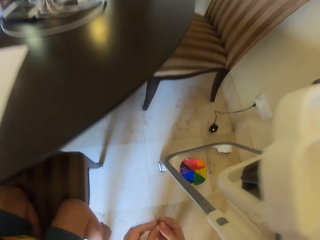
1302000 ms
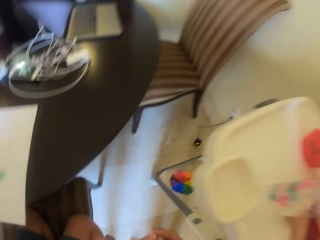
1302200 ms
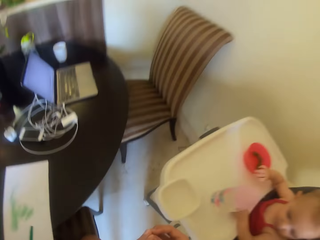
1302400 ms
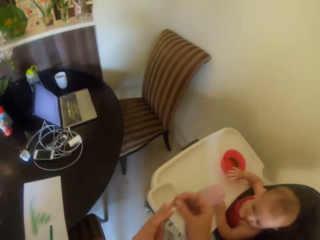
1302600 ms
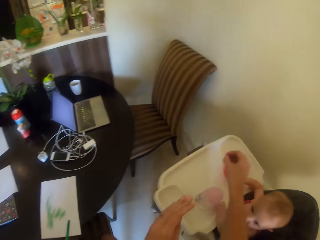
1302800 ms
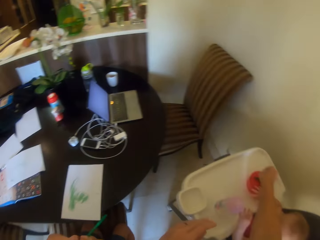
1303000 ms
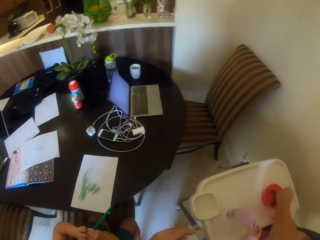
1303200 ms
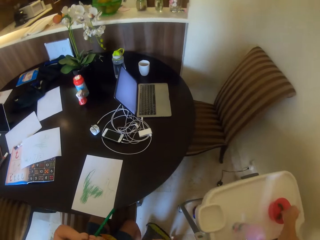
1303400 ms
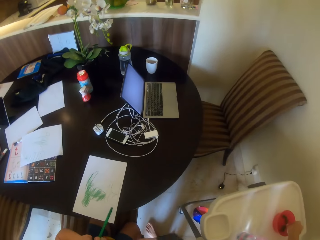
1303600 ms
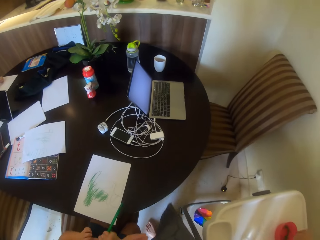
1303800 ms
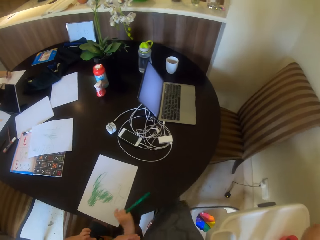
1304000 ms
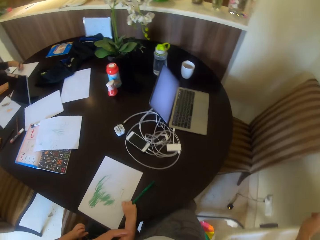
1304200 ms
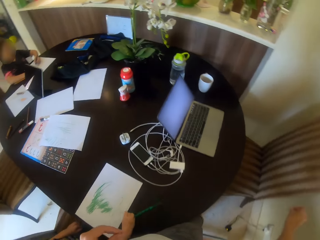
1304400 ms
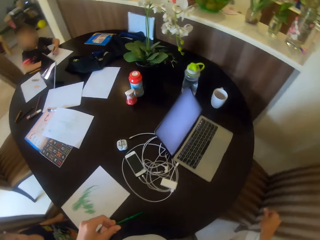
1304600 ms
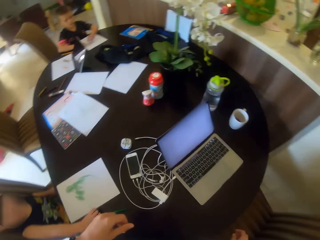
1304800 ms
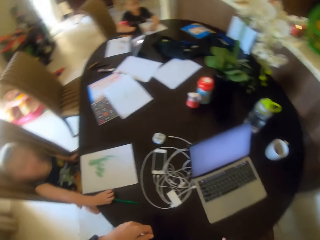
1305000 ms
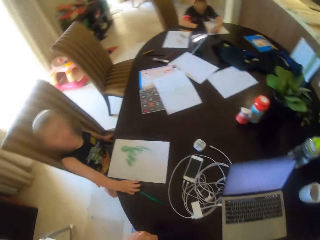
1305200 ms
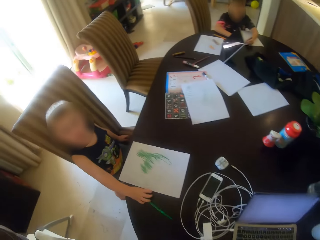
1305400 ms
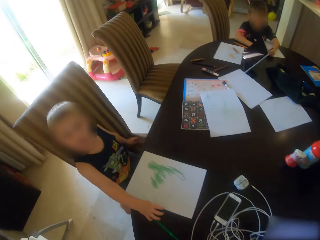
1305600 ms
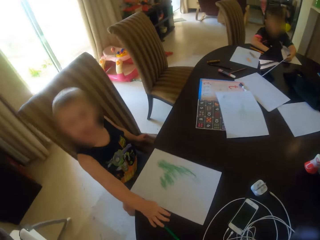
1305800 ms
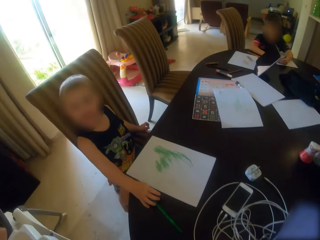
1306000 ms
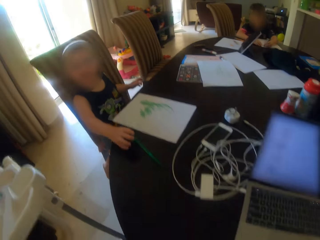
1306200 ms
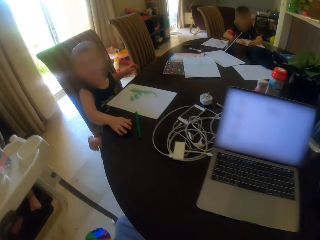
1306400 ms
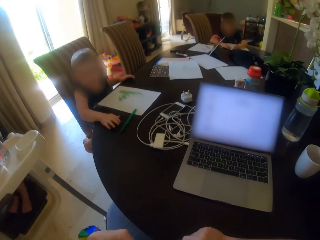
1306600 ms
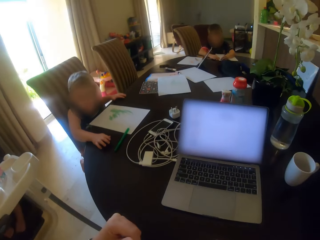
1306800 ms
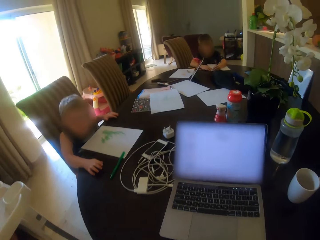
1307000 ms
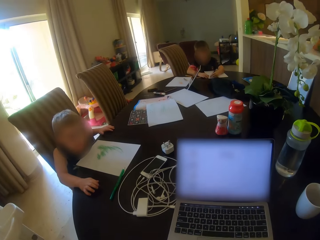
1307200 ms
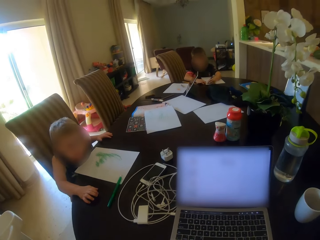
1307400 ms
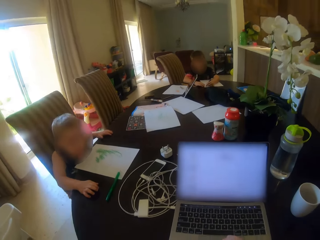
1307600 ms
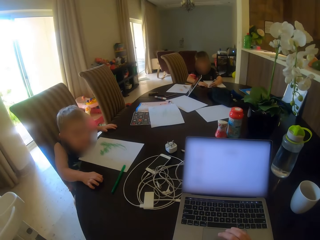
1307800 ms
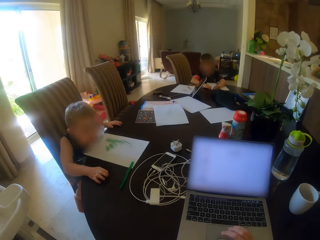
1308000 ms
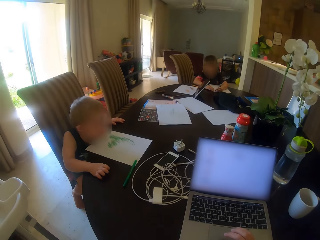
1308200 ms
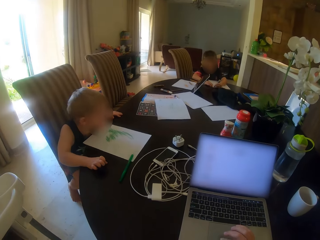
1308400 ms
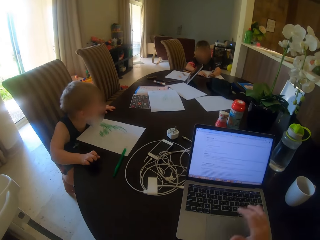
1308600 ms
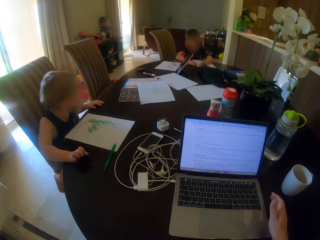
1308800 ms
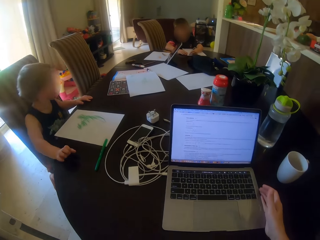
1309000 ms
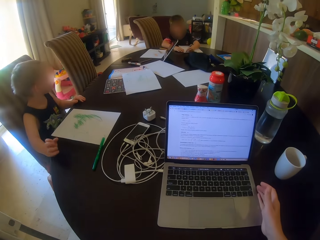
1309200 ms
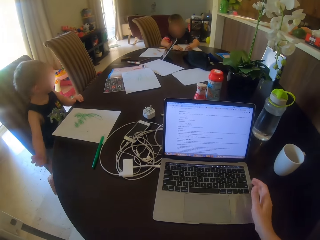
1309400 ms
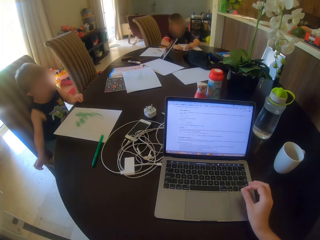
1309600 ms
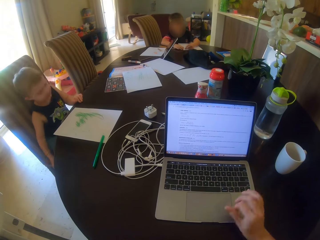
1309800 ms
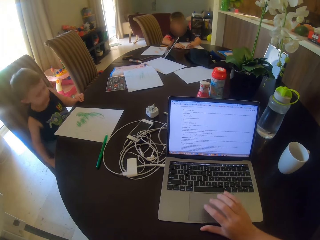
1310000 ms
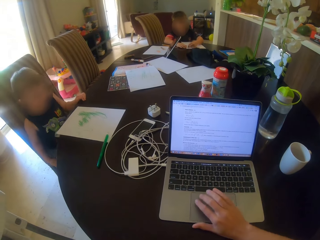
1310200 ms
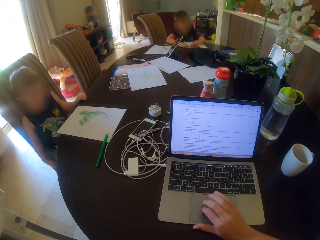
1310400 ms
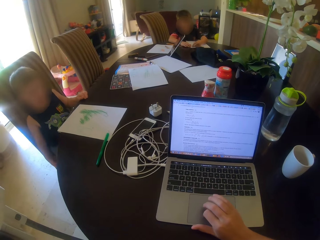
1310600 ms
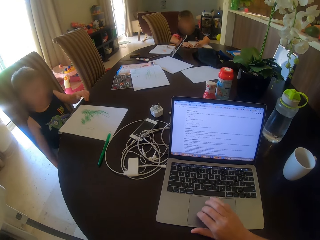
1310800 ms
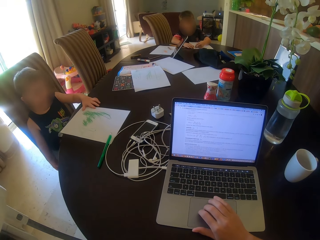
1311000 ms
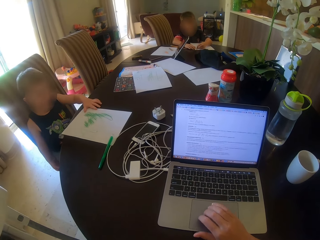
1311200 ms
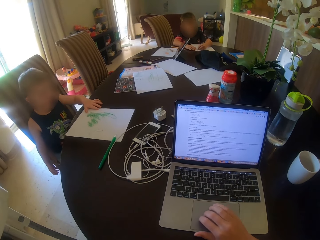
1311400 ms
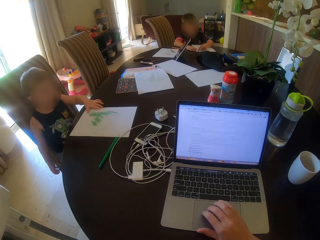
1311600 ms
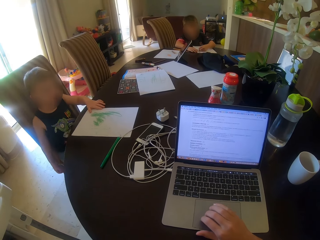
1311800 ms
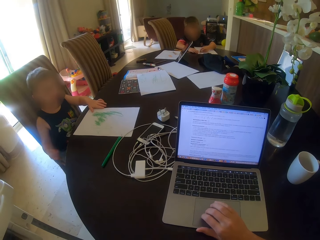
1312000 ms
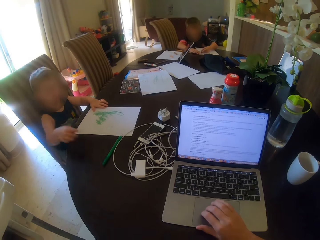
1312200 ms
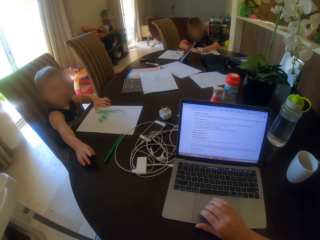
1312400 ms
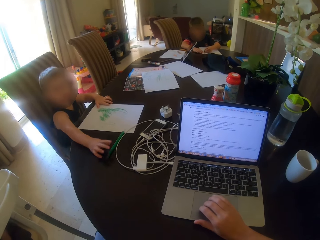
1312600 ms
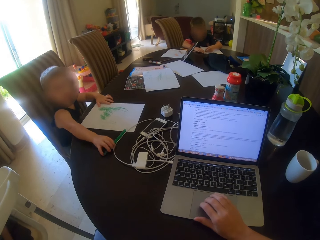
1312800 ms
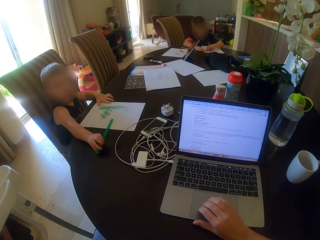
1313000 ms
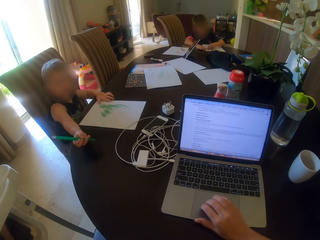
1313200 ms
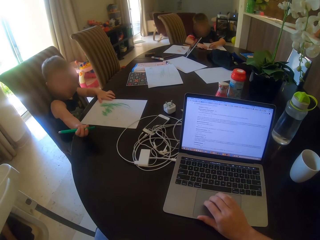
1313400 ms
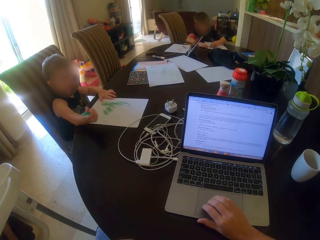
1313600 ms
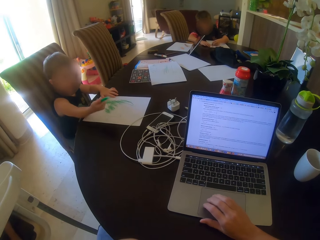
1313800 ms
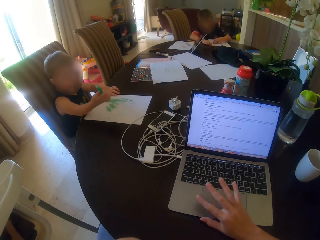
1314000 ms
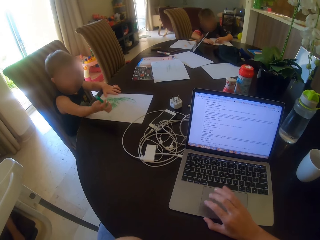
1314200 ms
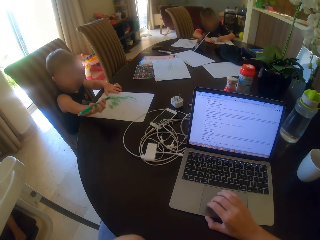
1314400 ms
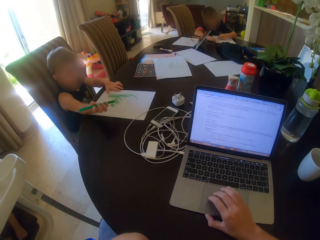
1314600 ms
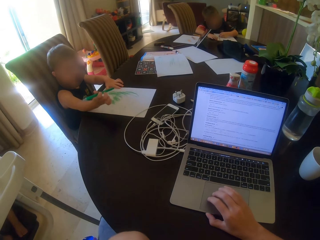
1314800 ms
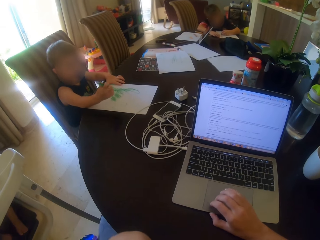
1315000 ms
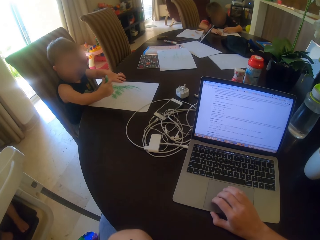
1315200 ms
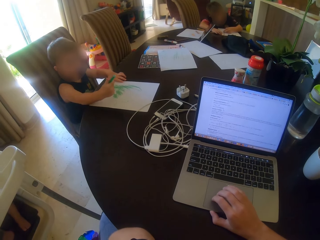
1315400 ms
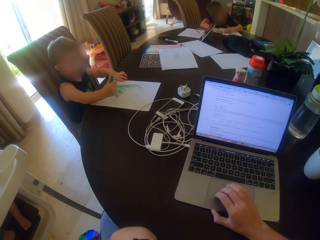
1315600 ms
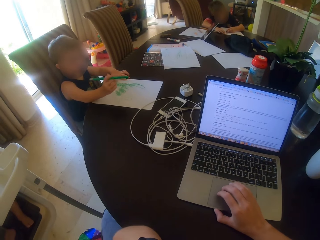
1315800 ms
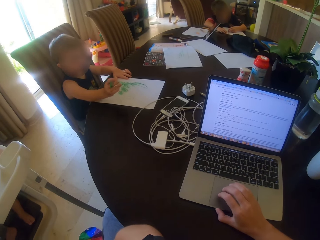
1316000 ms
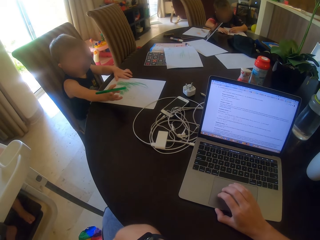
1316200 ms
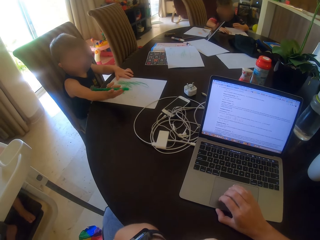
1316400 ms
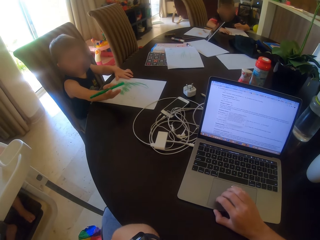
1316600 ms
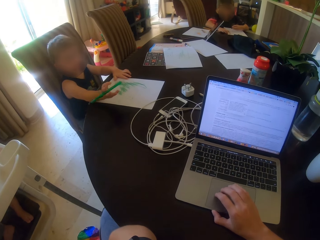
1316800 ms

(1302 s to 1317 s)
The camera wearer puts the bearing balls to the bowl. They sit on the chair. They operate on the laptop. They scroll the mouse. They squeeze the laptop on the table. They operate on the laptop. A child plays with a pen.

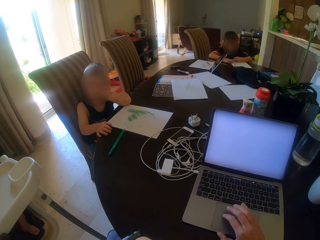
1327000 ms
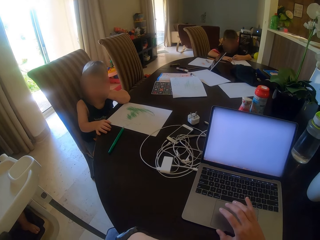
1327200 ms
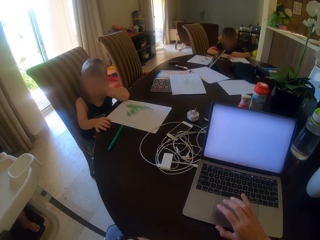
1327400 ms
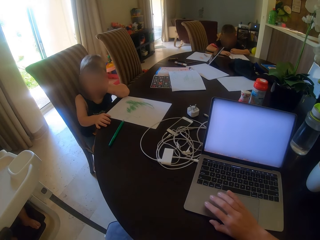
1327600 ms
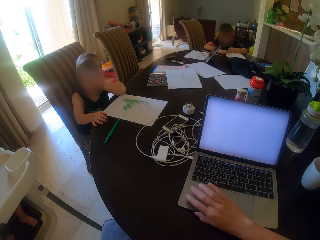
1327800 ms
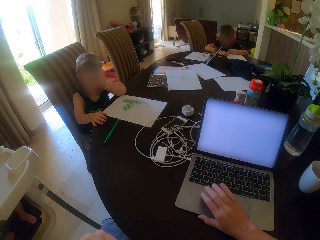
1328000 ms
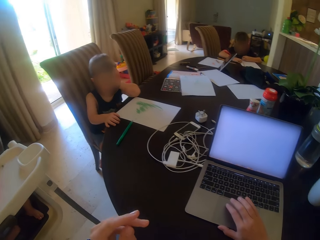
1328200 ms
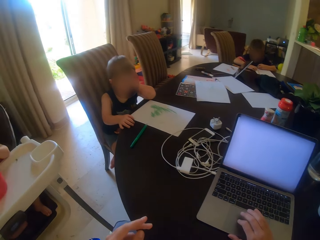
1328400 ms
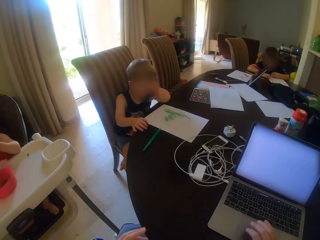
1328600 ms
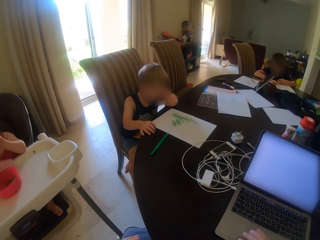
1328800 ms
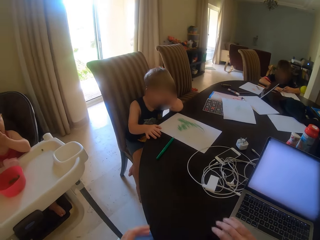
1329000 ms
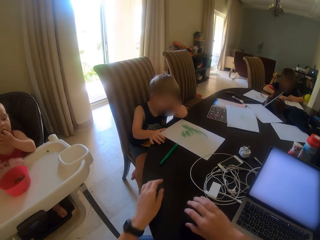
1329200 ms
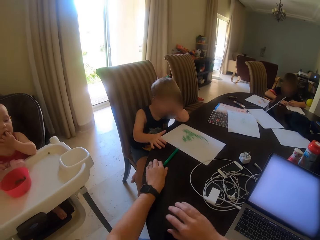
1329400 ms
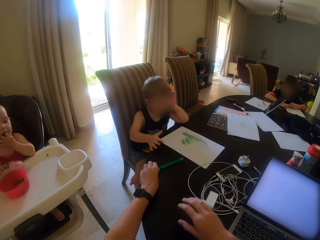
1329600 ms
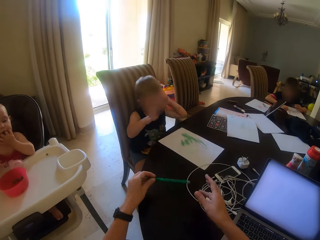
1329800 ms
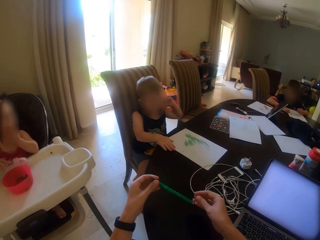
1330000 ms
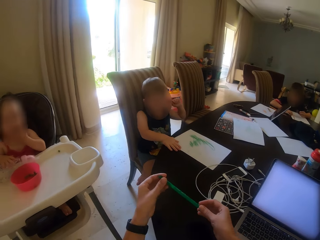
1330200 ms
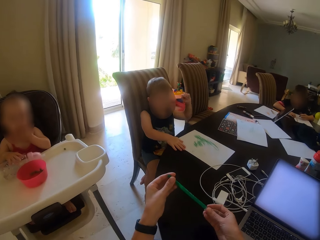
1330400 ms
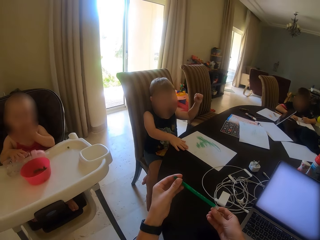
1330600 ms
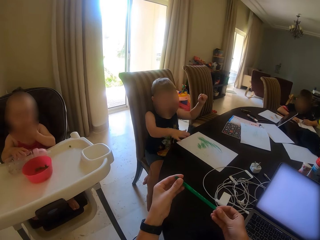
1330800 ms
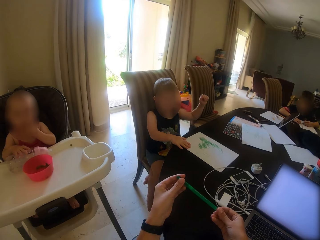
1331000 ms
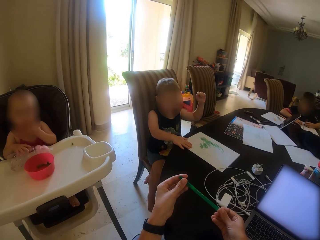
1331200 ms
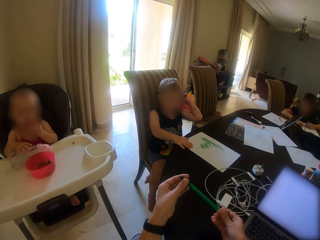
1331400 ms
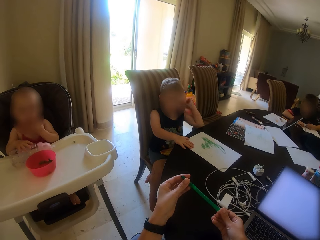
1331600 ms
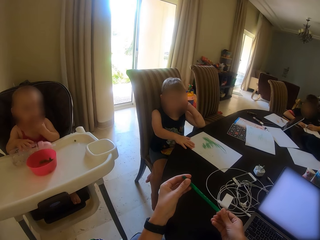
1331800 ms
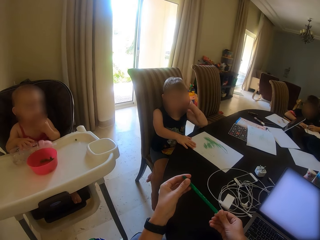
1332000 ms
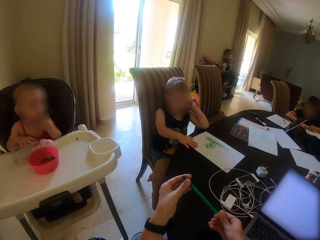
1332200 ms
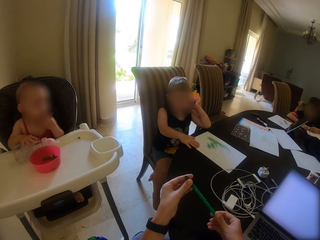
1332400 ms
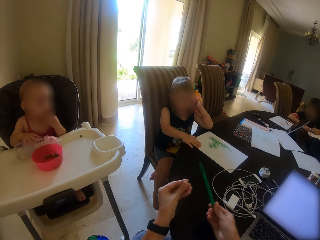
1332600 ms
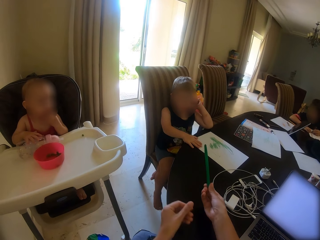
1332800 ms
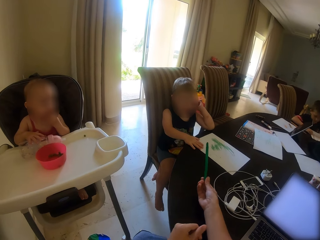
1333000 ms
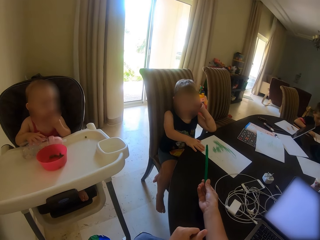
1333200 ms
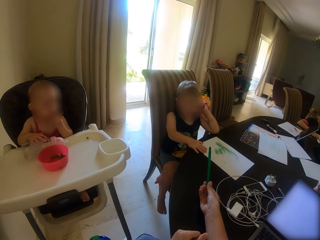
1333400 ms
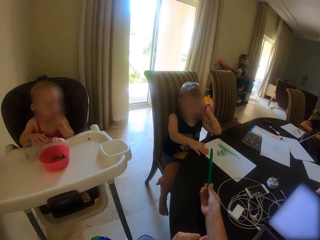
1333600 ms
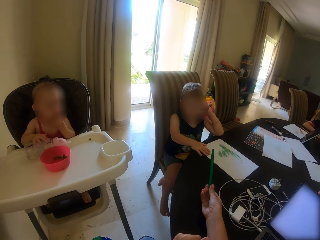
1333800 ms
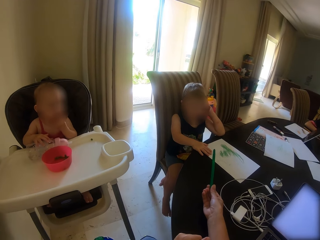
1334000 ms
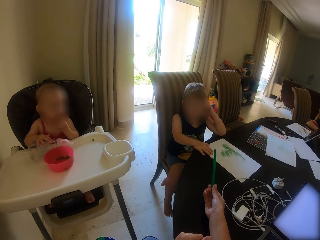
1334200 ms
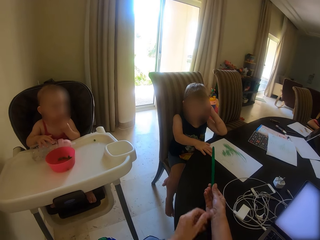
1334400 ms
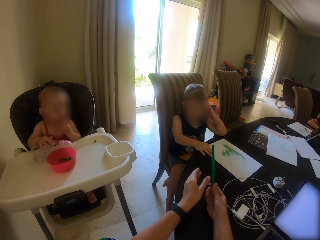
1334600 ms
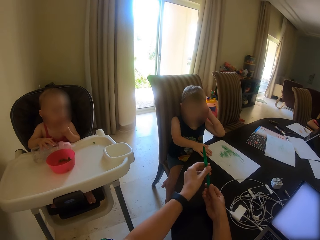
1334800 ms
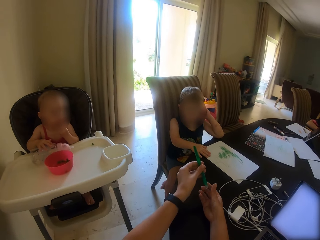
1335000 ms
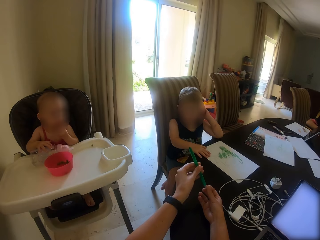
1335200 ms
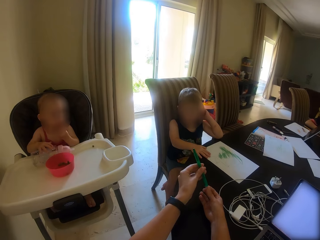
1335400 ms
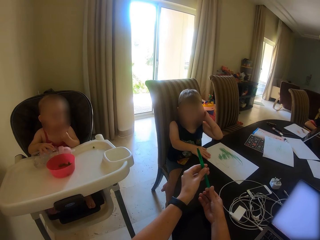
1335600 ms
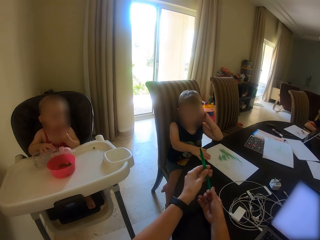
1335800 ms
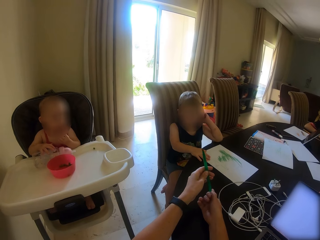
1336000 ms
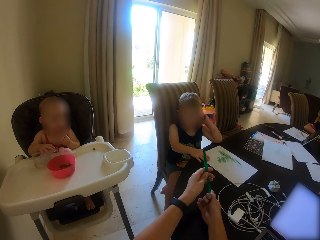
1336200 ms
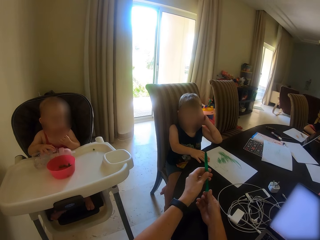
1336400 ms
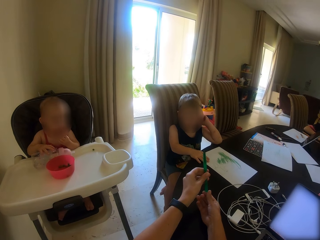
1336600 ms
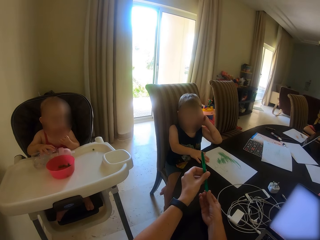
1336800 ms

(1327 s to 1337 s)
The camera wearer holds the pen. They pick the pen from the table.
